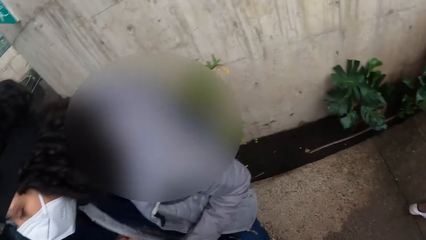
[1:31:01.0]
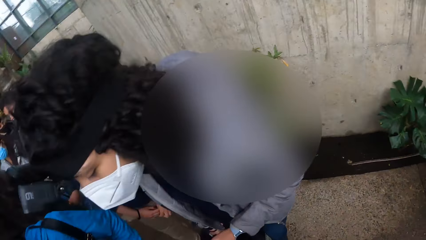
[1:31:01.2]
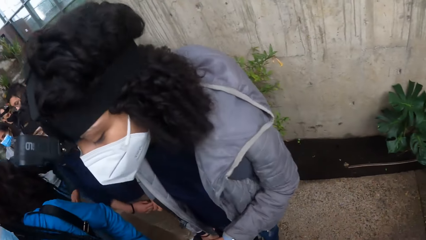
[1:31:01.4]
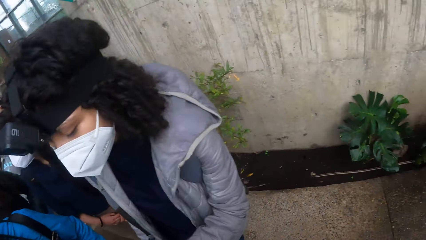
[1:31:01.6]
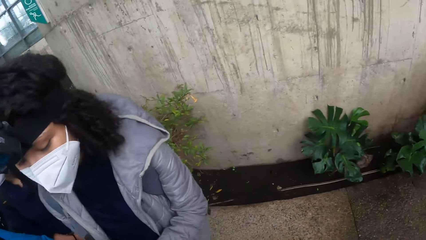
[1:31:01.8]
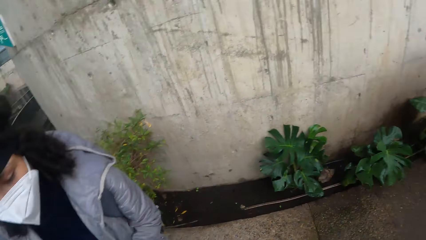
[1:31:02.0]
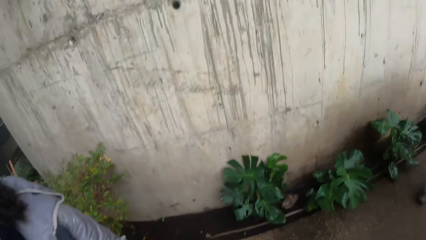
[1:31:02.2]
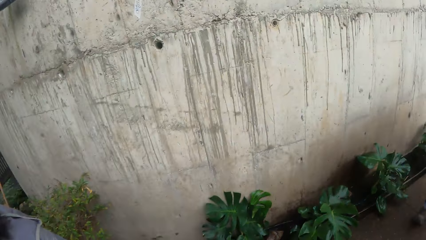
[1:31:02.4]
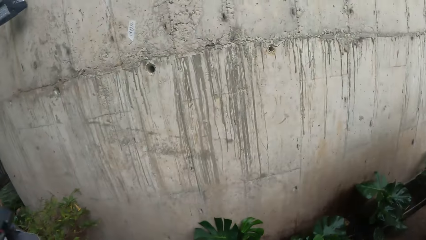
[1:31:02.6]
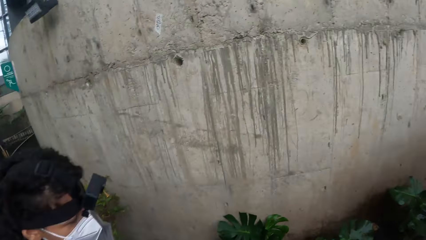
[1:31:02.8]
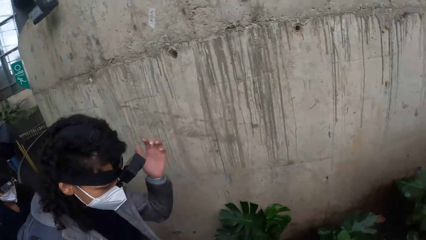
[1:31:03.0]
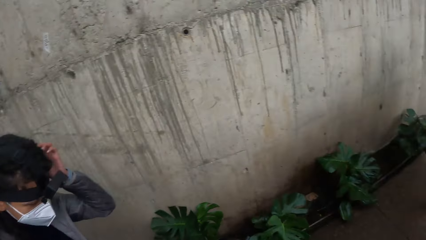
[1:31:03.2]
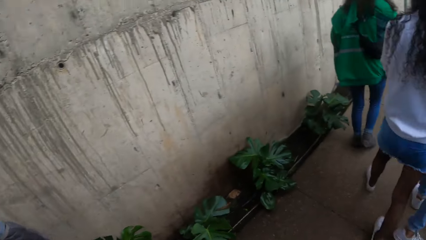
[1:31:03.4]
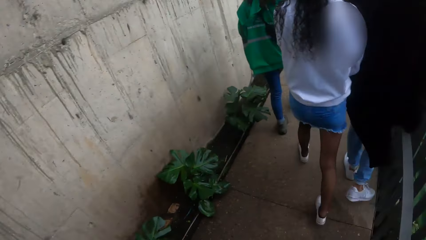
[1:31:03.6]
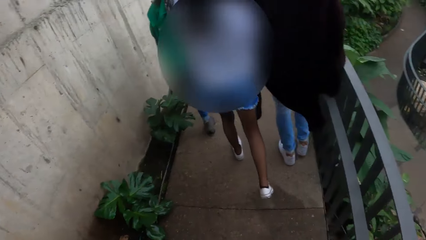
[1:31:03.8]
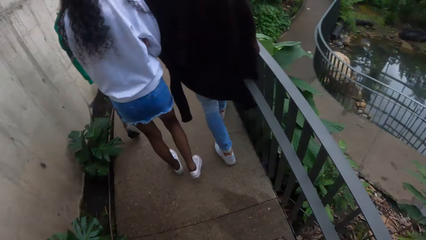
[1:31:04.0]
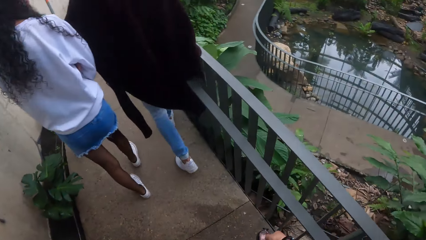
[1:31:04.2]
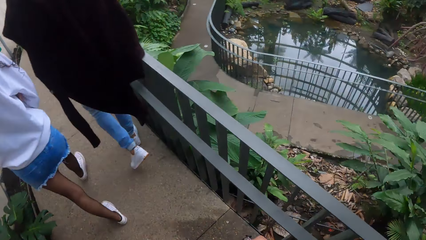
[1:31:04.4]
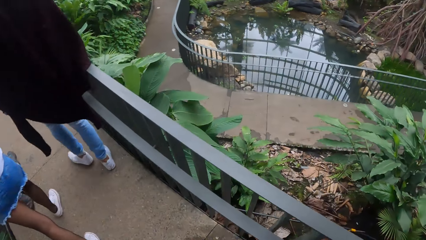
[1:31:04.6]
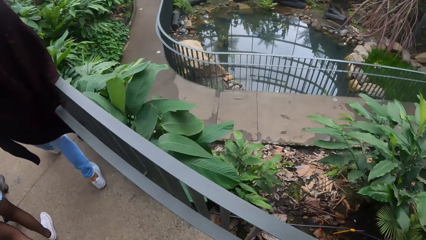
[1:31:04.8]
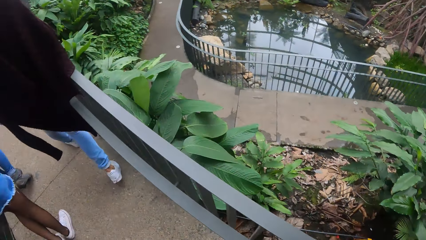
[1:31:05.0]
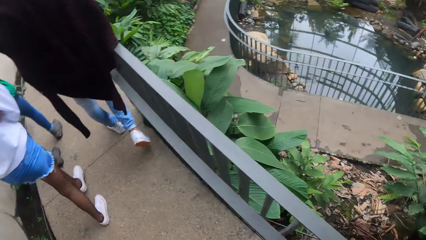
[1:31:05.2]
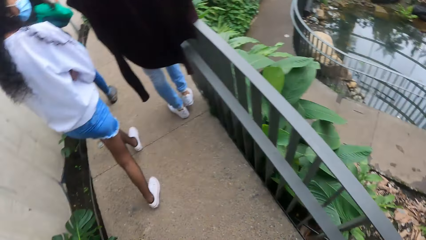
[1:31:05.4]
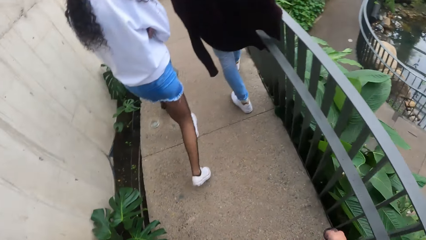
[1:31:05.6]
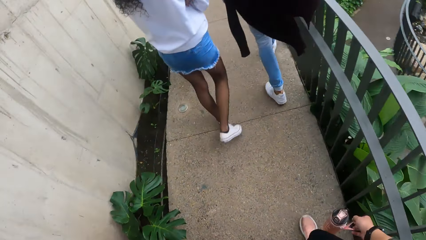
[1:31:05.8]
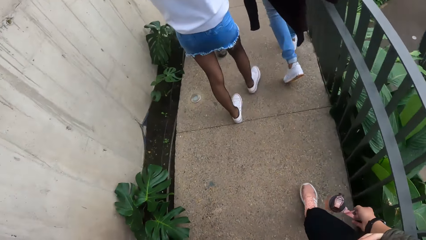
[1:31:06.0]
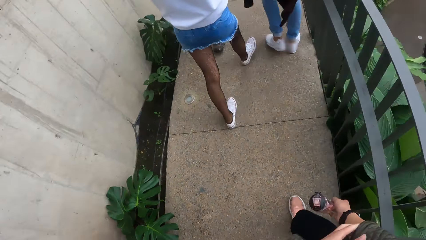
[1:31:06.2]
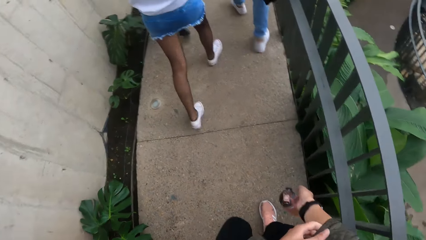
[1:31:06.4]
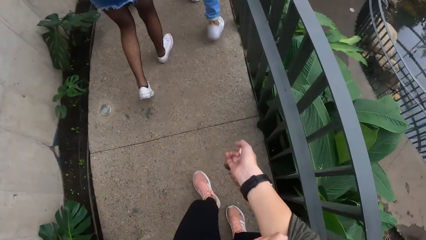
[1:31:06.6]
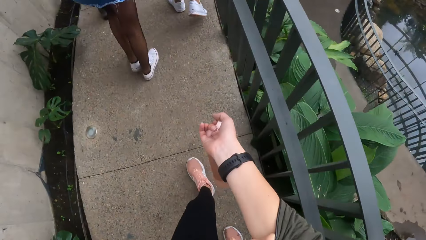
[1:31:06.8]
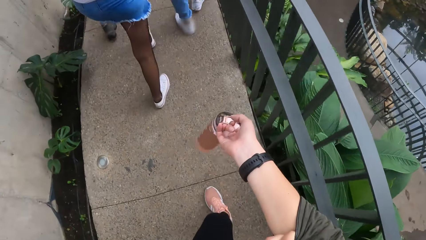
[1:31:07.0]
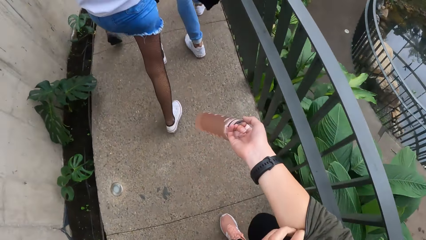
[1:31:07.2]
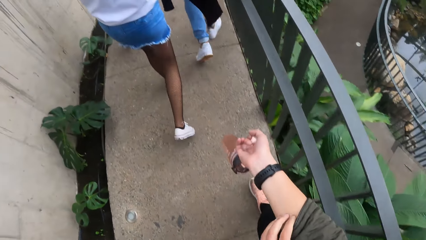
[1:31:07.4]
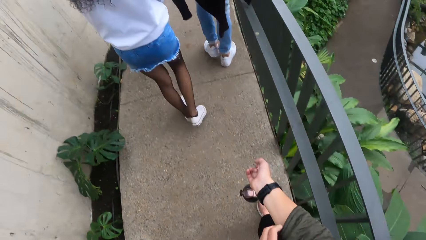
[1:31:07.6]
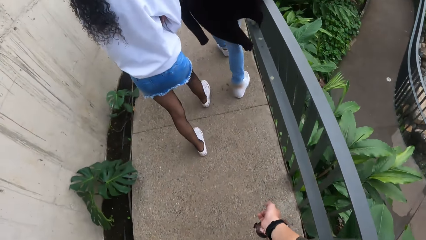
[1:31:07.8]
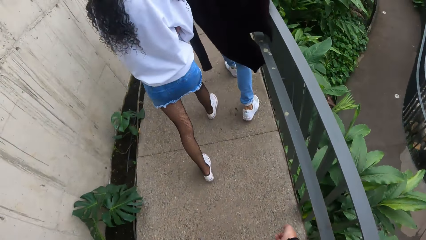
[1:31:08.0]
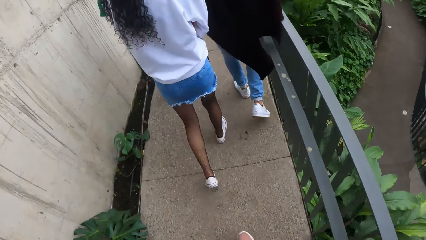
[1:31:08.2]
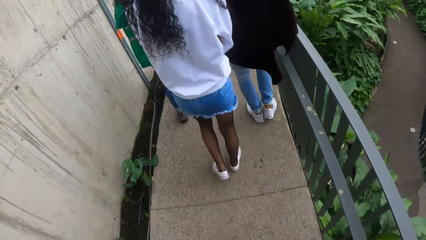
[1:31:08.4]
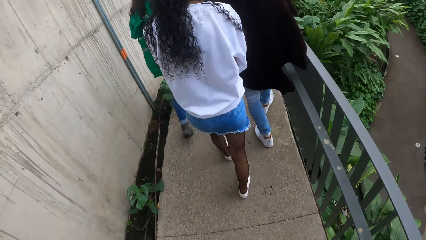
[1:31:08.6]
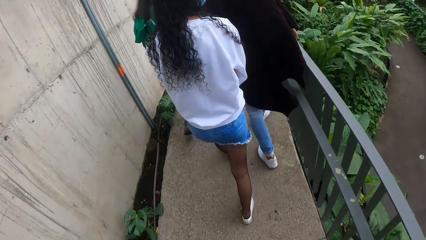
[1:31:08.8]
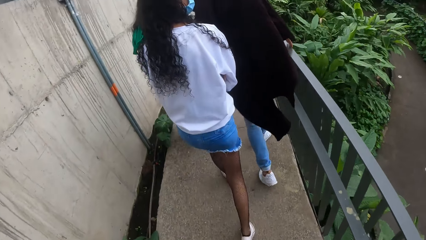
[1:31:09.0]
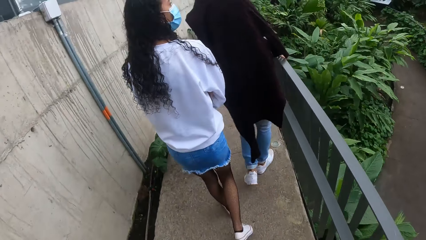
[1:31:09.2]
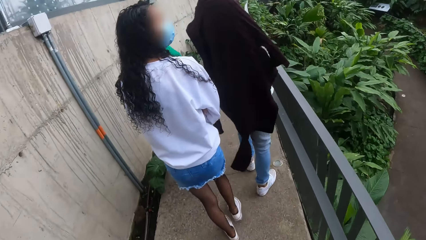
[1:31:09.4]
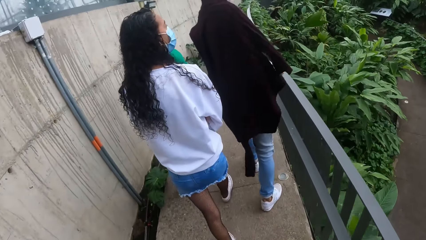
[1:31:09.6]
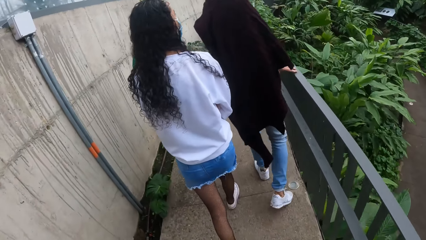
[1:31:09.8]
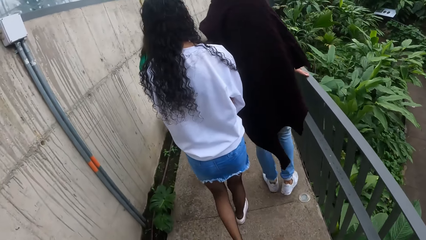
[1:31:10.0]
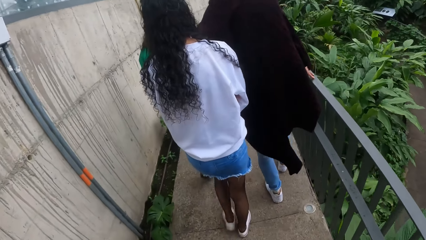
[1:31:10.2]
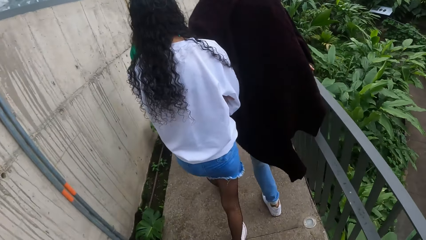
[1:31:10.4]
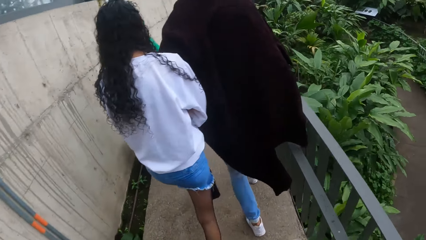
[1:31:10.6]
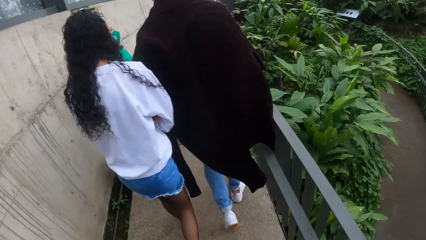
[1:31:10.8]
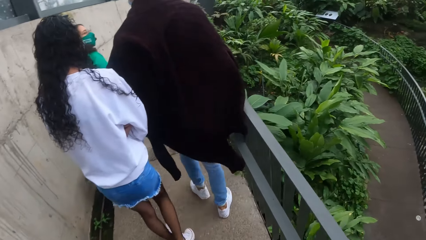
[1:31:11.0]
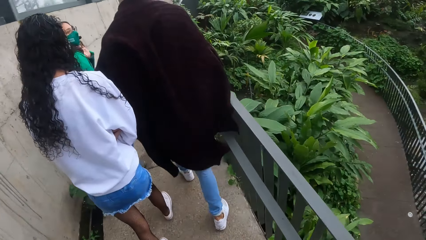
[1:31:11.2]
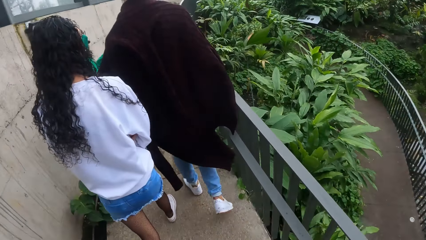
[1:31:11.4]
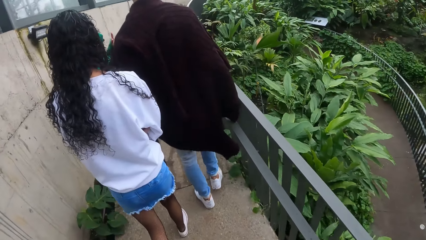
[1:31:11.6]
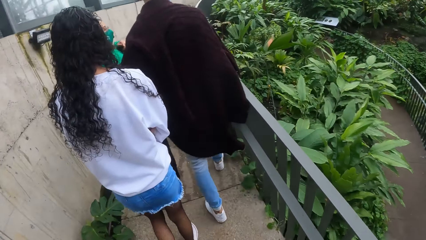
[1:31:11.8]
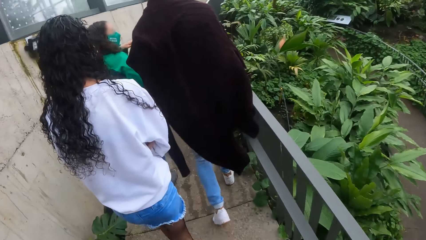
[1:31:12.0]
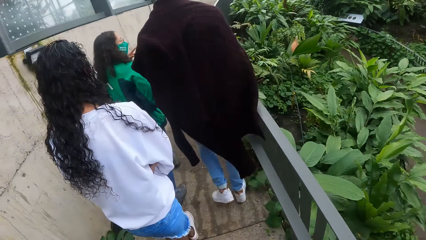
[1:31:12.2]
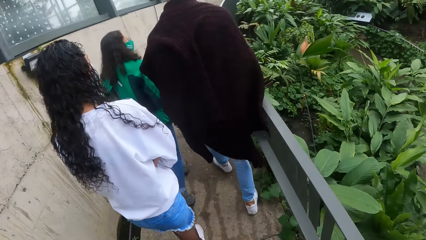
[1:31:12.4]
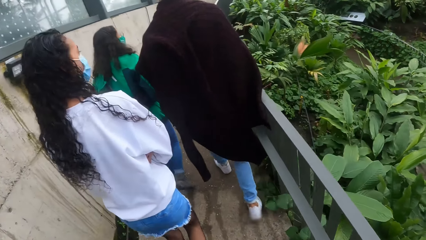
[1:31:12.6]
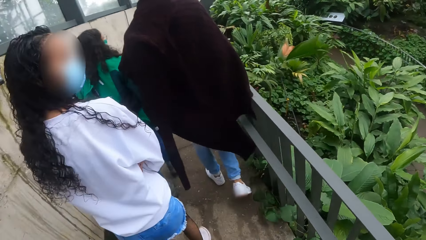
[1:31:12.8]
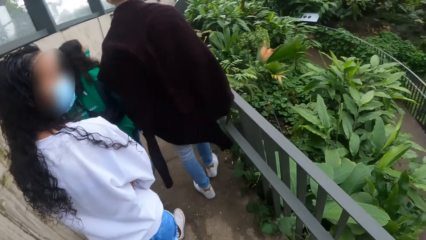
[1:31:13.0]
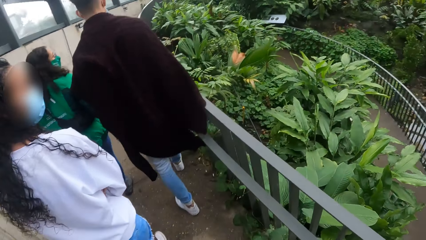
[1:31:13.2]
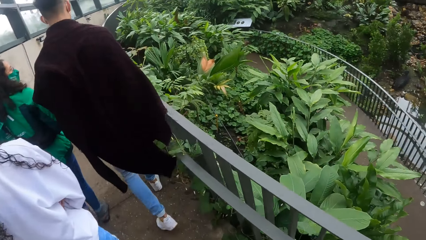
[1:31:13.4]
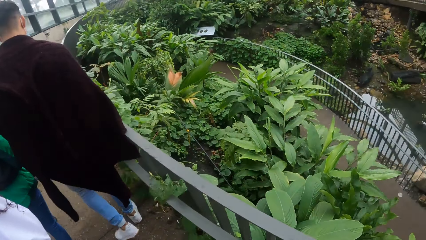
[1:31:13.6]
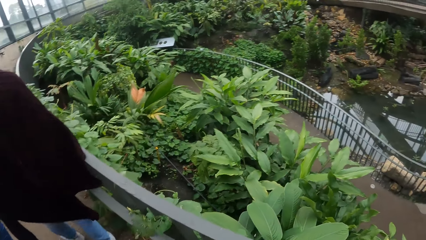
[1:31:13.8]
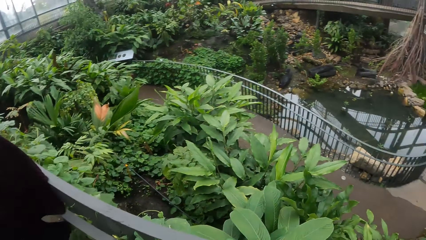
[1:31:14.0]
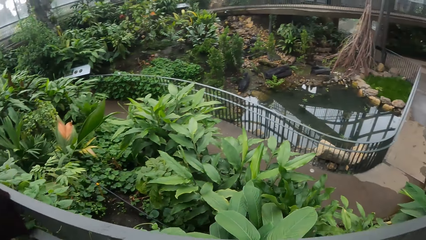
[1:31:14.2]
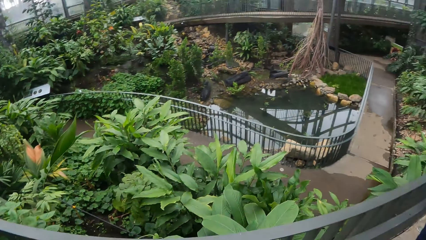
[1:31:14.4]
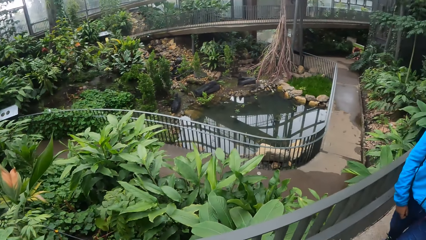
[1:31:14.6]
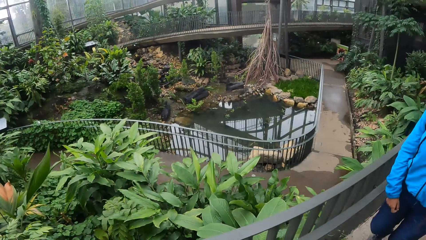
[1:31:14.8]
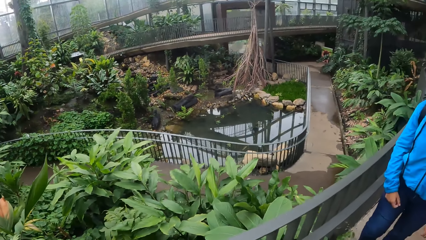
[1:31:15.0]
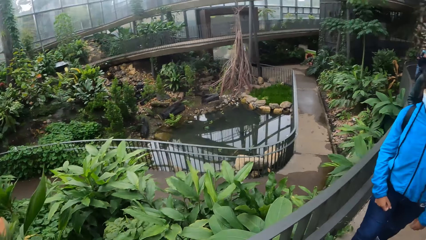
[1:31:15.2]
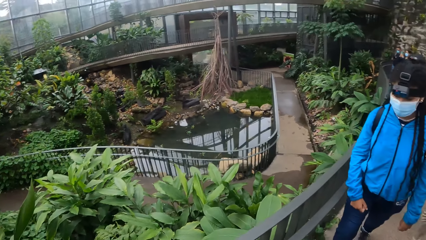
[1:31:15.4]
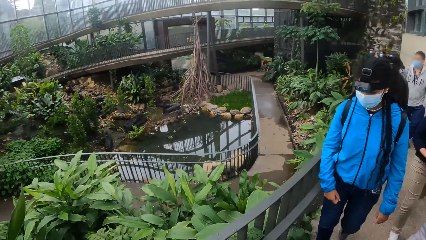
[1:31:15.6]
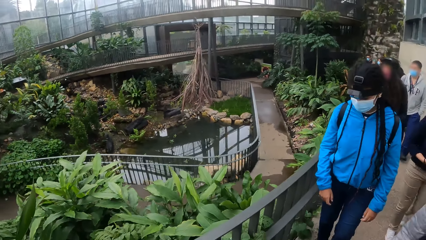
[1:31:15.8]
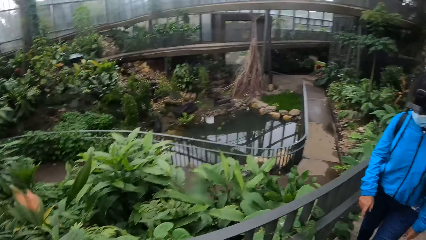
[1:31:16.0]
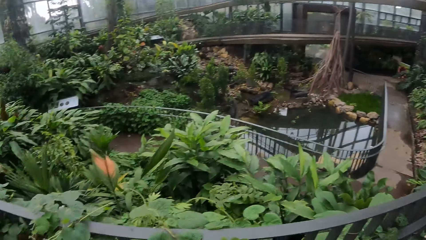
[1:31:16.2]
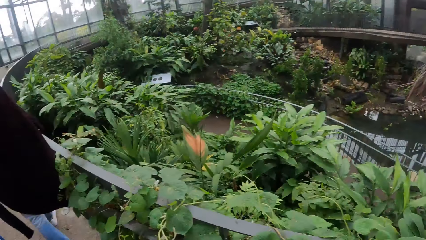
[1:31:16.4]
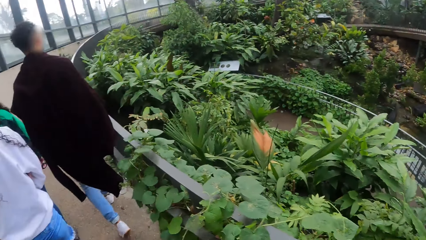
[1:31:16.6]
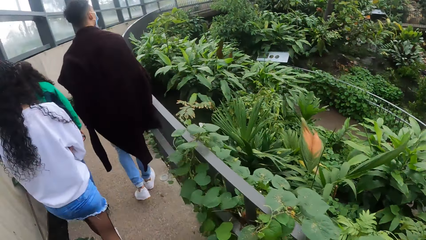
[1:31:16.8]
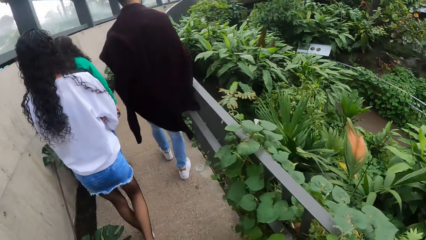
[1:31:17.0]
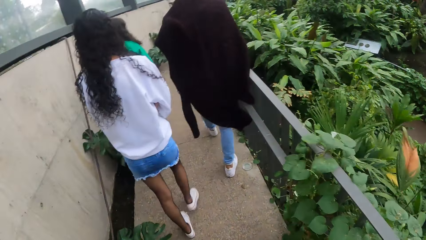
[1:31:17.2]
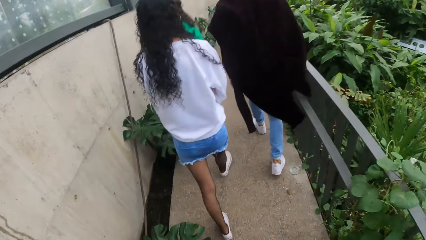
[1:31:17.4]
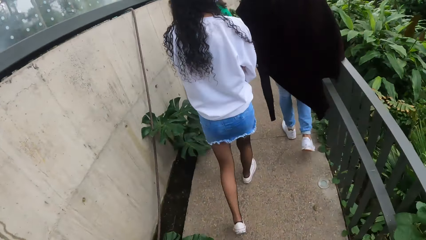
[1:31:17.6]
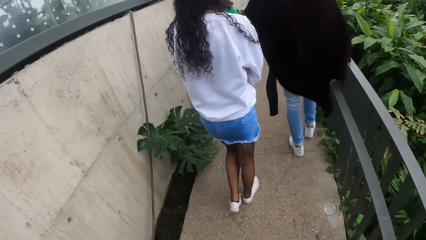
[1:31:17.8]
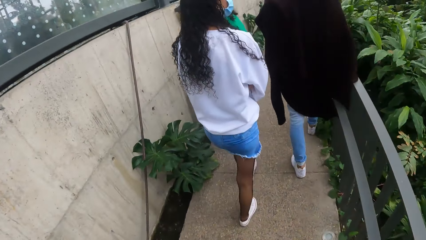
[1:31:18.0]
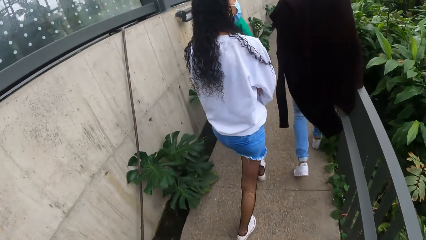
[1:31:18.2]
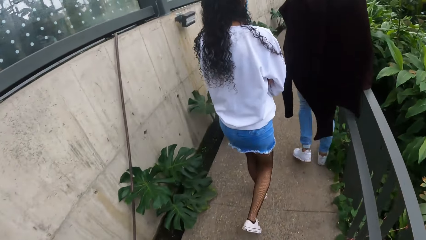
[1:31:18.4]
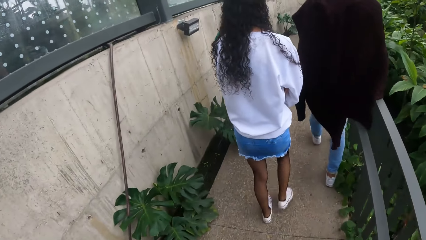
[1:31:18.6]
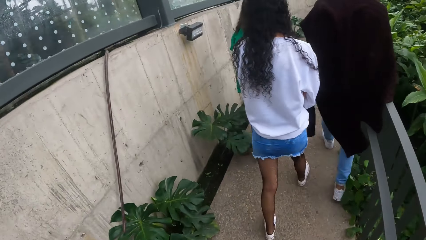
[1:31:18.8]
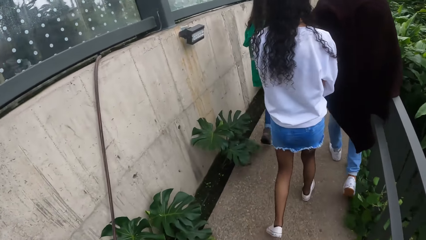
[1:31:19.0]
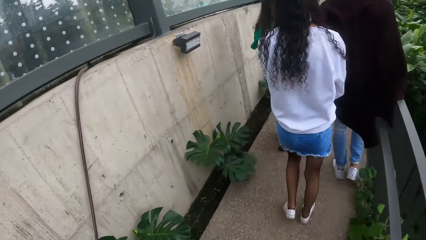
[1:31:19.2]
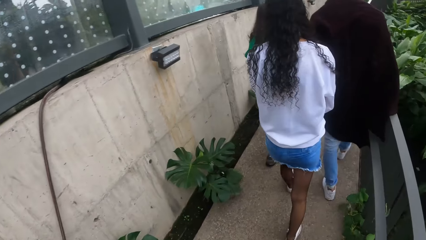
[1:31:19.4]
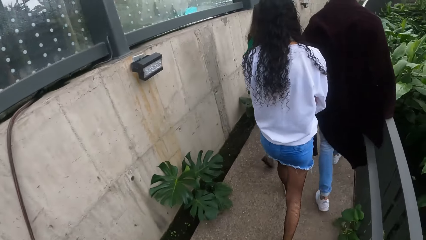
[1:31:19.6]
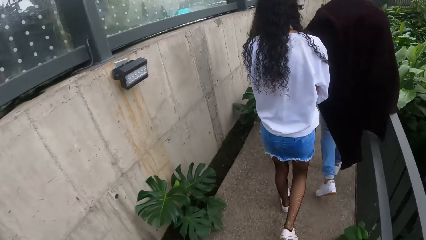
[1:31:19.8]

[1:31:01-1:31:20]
A woman touches her head with her left hand. The camera wearer itches her right hand with her left hand. A man drags his right hand along a railing. The camera wearer is looking around.
